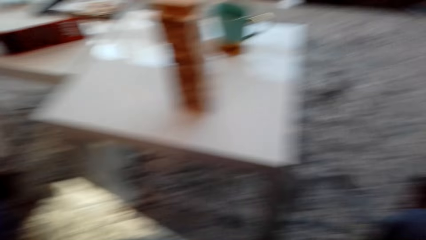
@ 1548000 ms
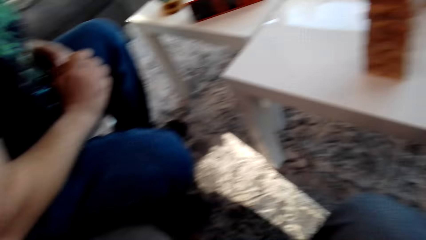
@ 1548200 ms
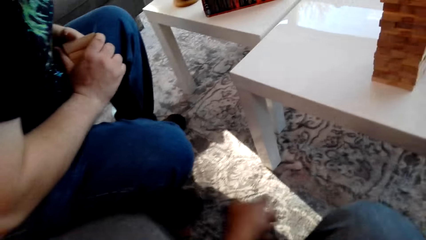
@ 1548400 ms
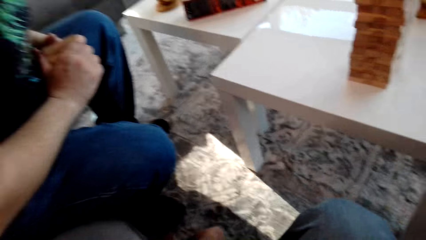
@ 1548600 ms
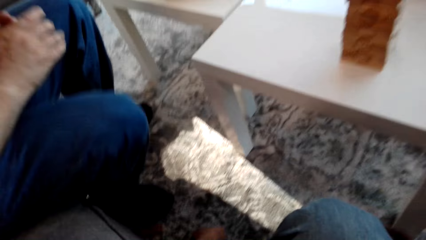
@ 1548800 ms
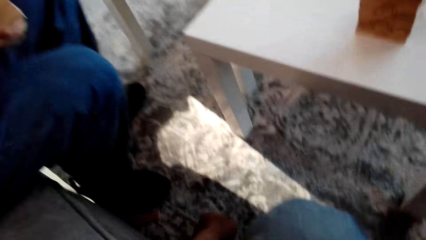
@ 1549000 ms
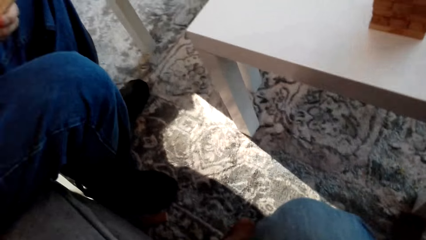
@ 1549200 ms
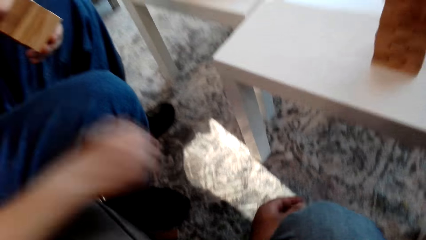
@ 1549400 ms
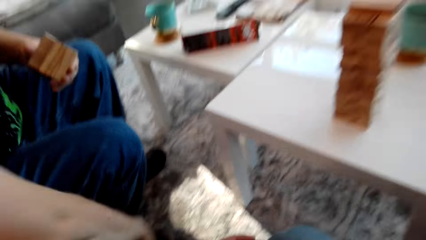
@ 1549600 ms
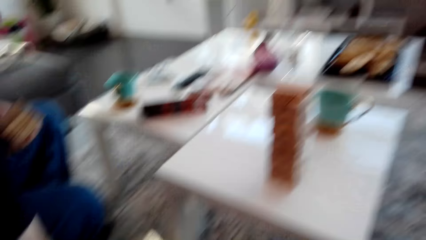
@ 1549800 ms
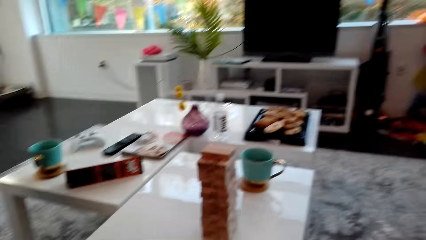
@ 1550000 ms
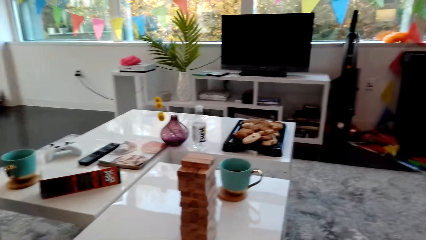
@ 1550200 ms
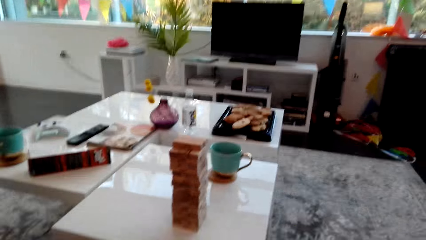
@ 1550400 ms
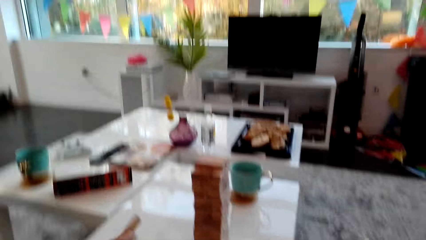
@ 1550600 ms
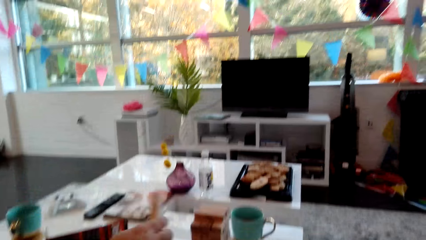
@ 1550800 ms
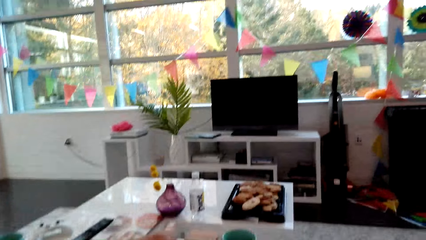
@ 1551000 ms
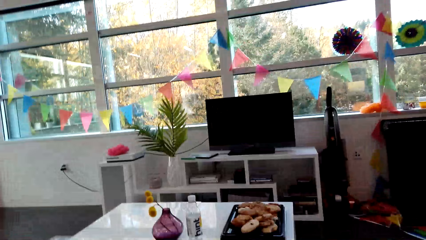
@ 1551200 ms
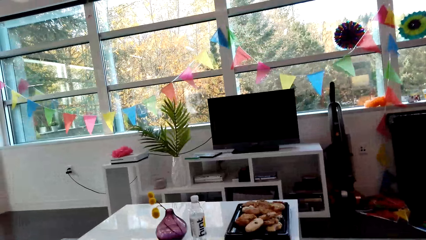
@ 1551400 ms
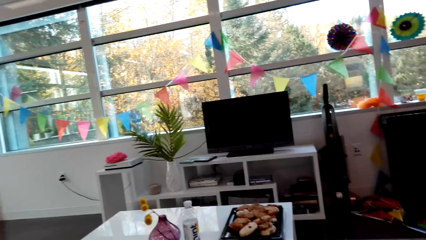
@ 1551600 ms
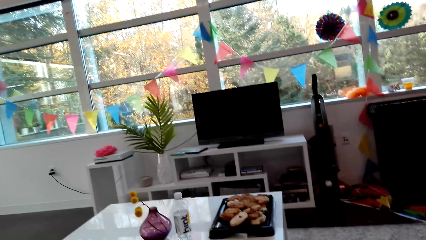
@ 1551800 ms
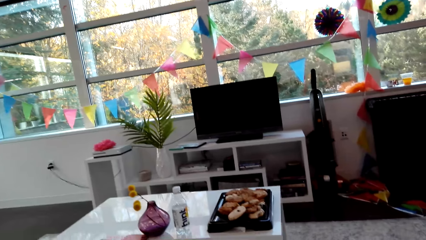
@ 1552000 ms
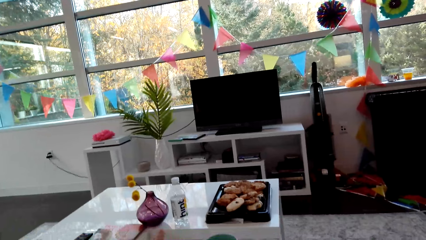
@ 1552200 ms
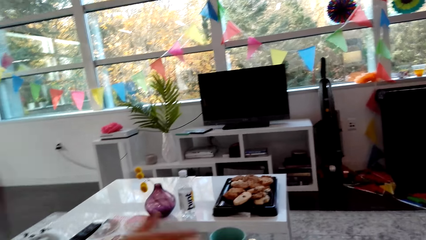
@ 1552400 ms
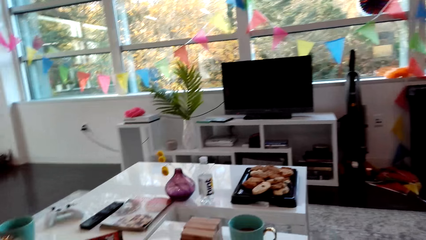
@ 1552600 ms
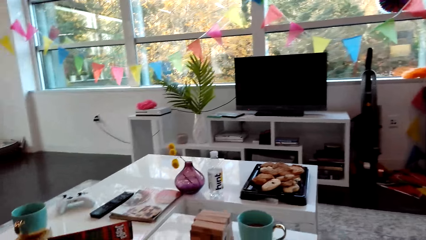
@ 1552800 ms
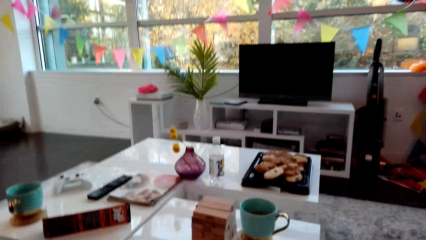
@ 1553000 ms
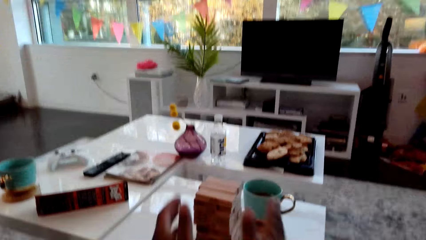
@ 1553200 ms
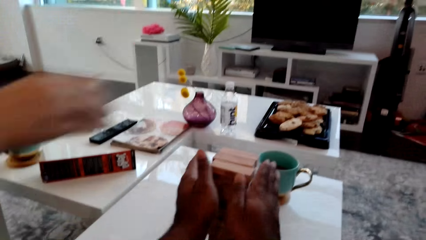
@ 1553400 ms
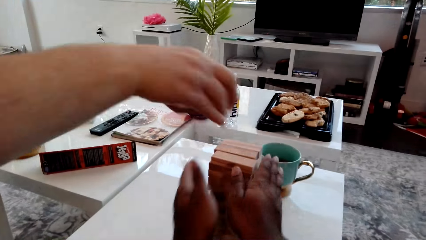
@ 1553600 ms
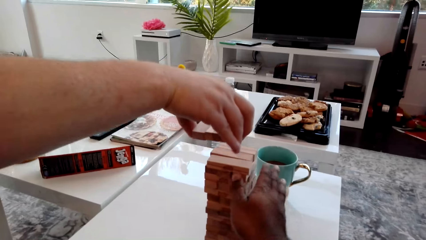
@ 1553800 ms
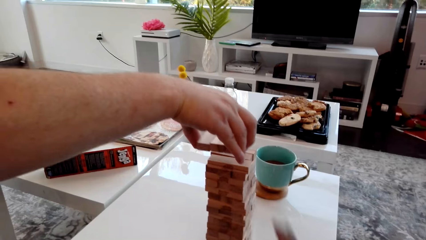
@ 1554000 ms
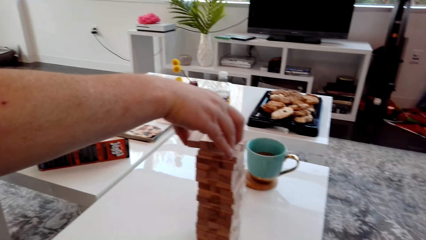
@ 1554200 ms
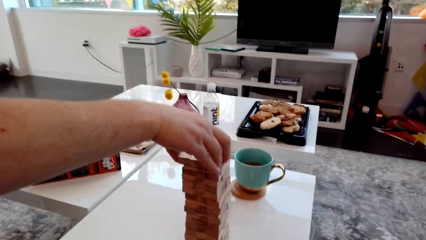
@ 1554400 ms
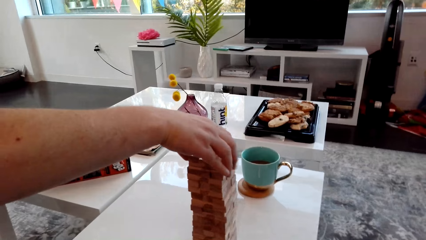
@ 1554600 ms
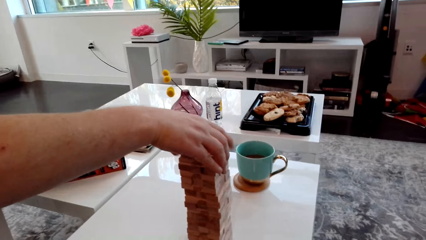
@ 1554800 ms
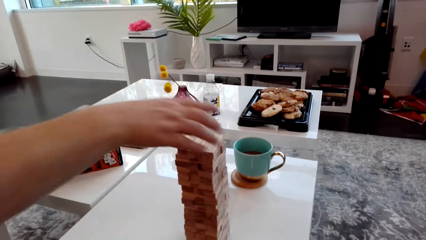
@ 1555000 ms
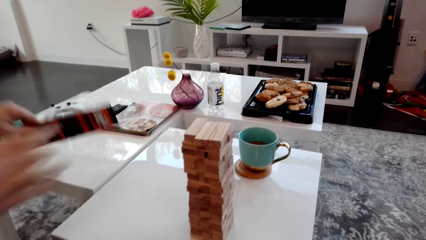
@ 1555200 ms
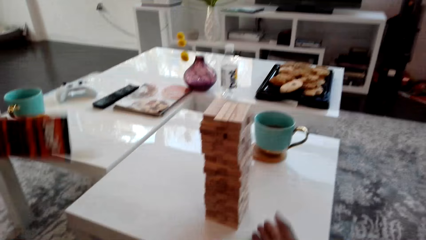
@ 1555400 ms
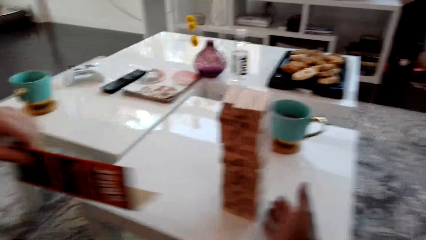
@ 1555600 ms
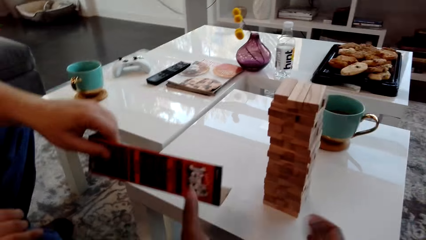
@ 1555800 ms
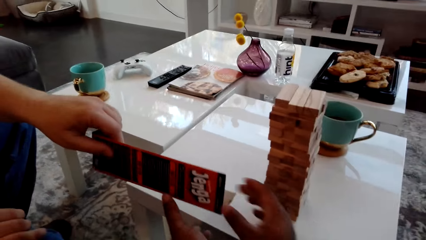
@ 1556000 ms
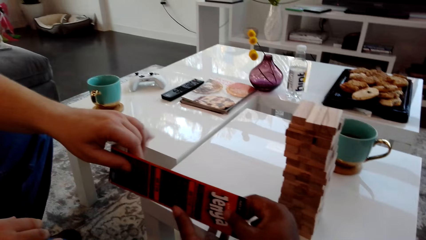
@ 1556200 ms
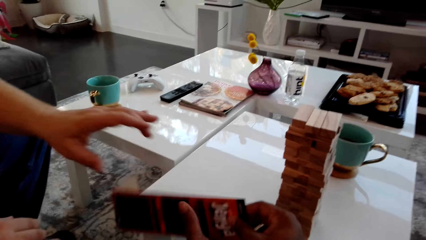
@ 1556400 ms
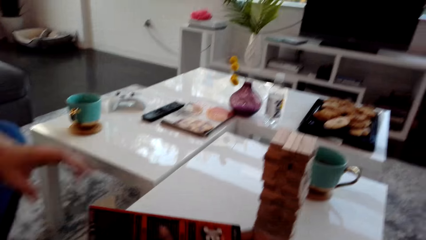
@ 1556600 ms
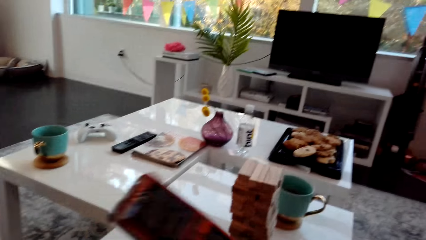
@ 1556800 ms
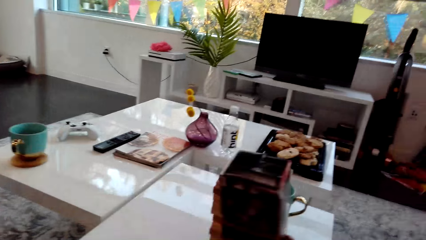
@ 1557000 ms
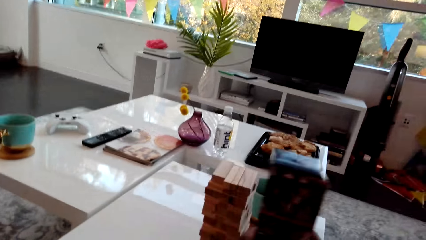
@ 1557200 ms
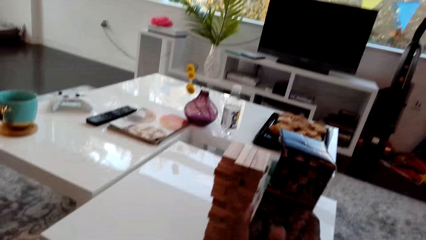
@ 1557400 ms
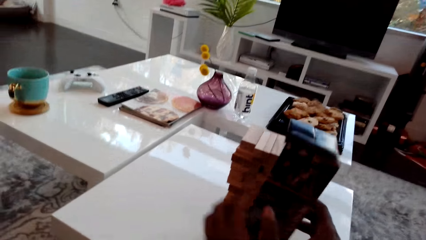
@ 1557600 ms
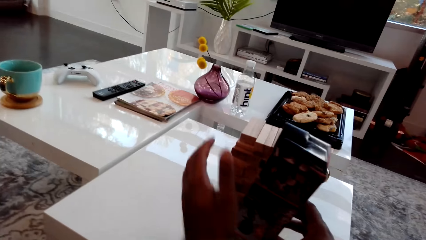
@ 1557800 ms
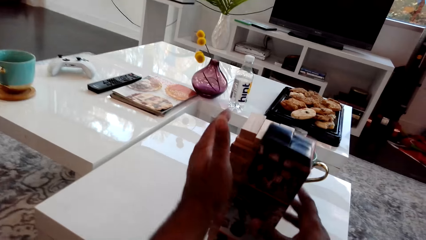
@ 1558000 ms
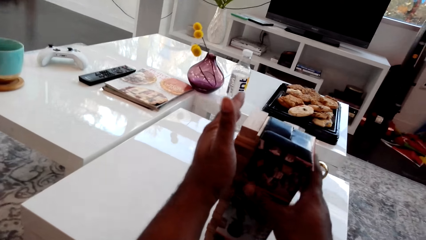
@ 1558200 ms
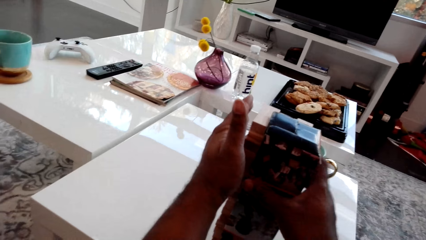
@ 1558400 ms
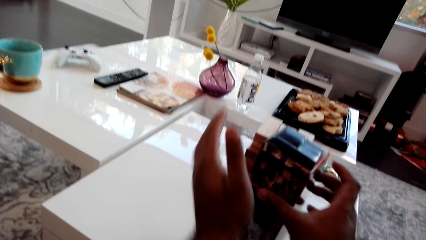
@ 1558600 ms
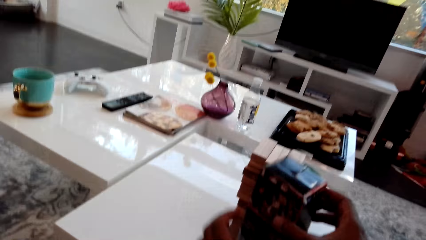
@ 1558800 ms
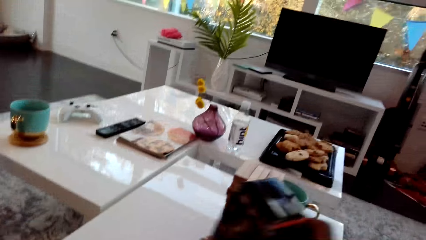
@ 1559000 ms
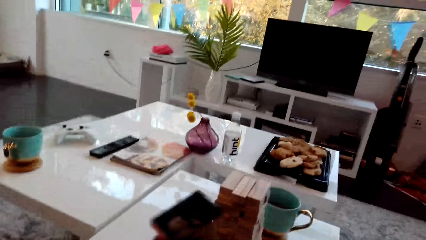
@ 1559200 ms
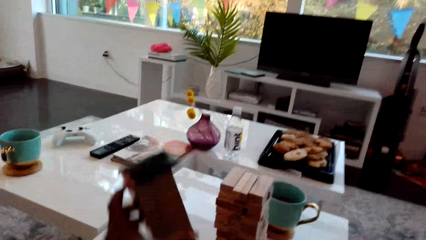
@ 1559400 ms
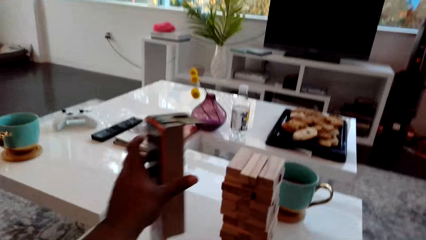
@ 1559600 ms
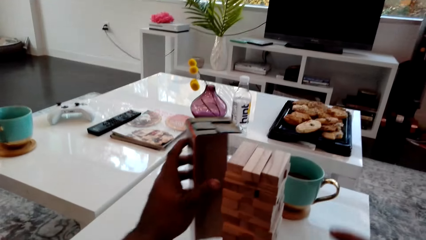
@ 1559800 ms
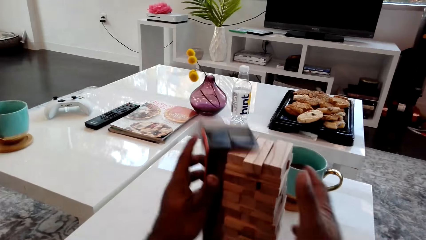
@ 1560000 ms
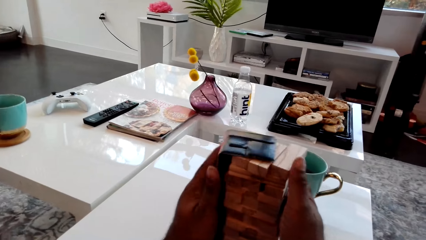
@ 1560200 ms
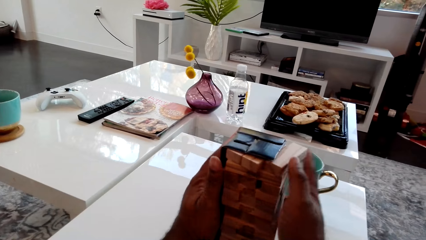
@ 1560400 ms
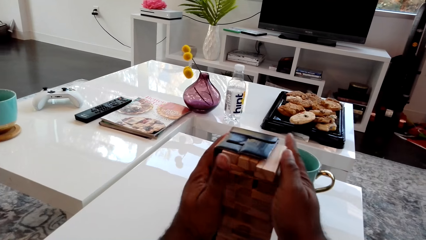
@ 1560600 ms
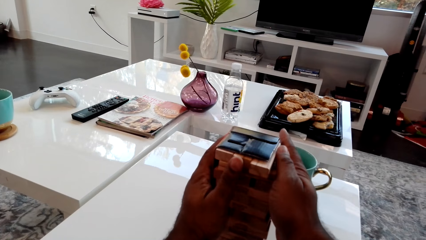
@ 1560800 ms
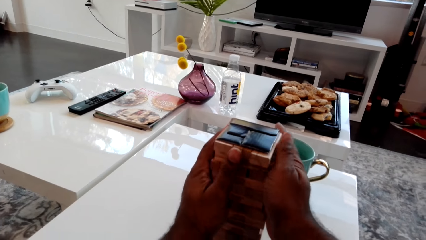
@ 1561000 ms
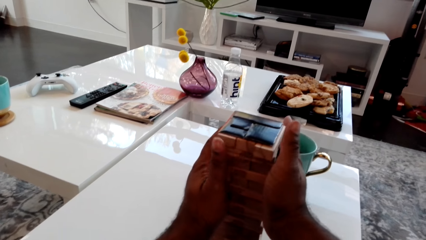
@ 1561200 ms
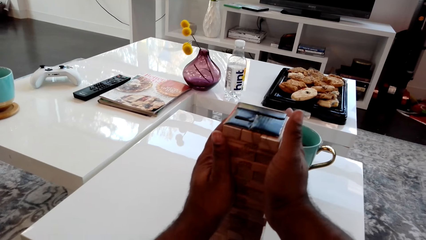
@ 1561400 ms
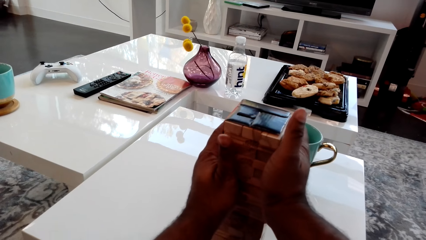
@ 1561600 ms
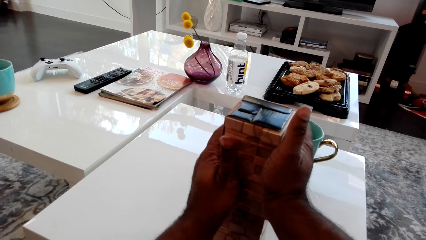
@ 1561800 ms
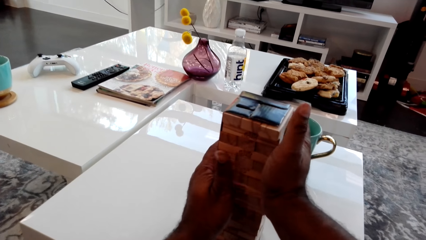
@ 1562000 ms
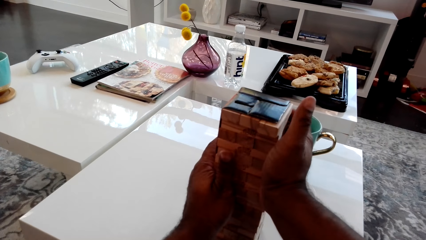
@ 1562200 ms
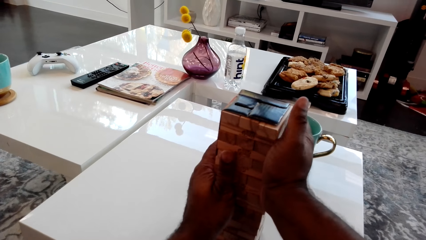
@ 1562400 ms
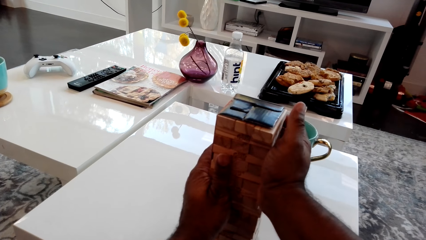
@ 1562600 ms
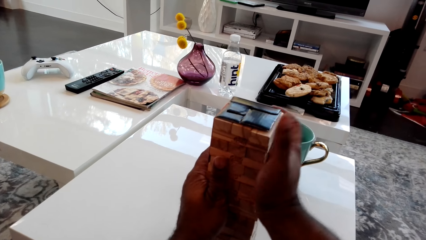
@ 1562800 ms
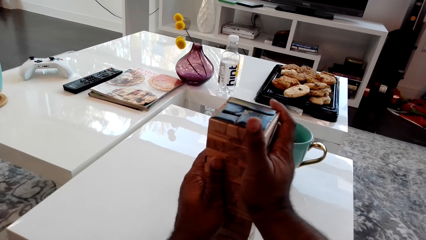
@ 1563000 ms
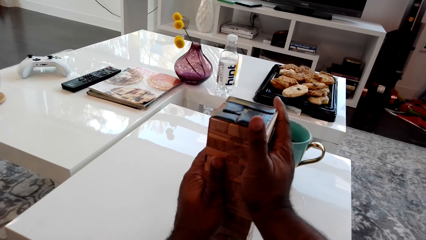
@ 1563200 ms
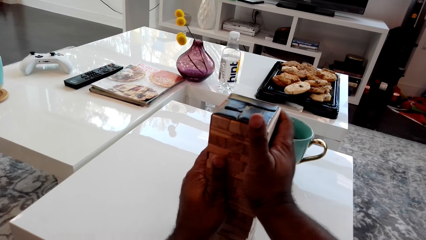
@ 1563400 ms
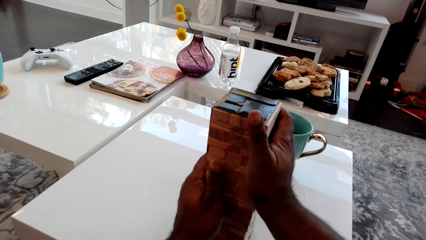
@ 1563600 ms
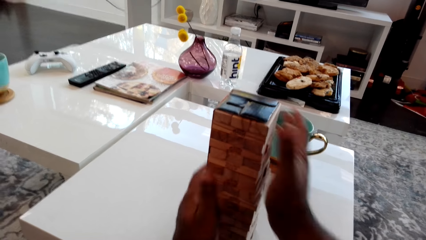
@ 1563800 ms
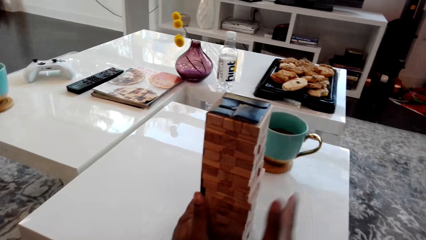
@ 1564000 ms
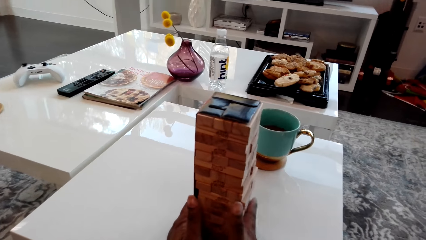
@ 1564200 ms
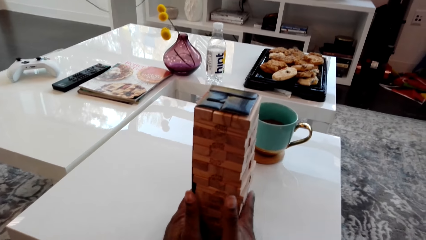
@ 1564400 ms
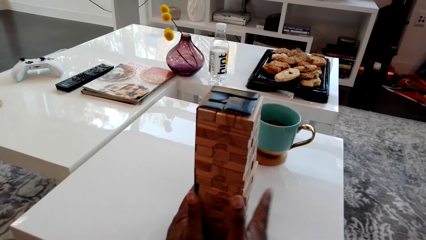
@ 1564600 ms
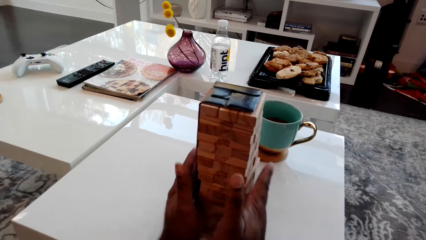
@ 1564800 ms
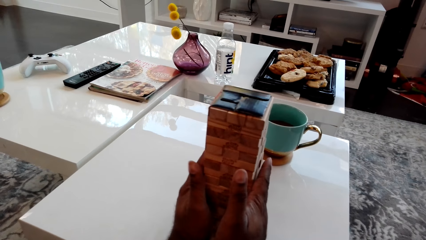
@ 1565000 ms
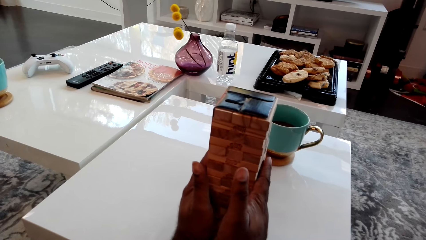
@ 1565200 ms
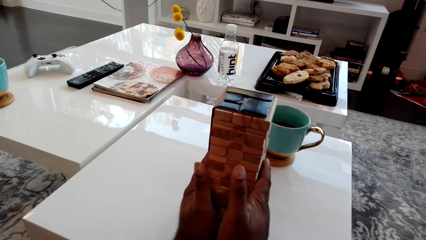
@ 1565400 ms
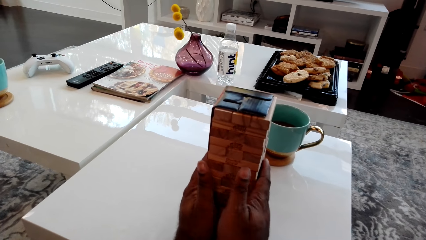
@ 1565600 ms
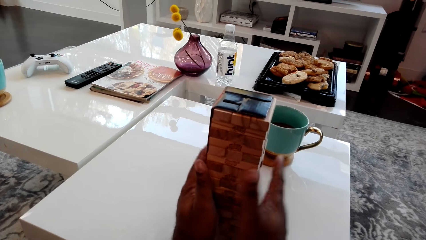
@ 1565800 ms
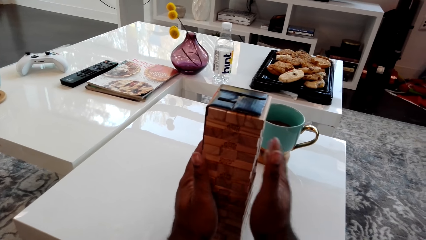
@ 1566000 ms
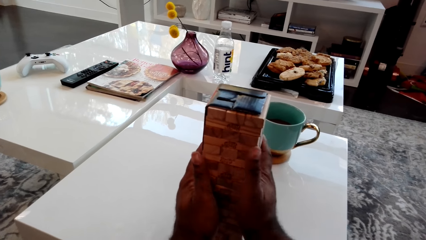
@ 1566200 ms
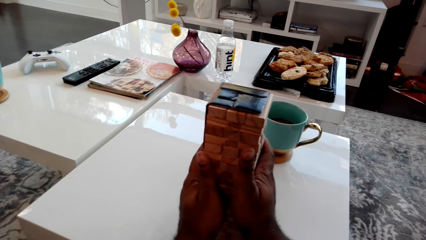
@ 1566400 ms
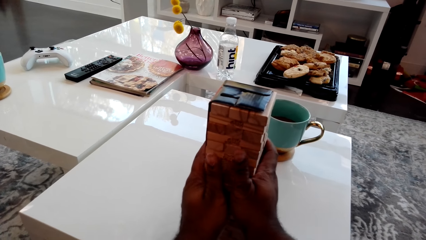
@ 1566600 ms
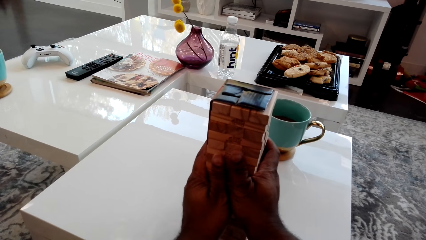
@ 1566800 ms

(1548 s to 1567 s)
The man holds the wooden blocks and picks the wooden block from the floor. The camera wearer picks the block. The man places the wooden block on the block tower. The camera wearer arranges the blocks. They touch the wooden block tower. The man places the wooden blocks on the block tower and arranges the blocks. The man picks a box and gives the box to the camera wearer. The camera wearer covers the wooden block tower with the box. They press together the wooden block tower and the box. They fix the blocks with the box.
